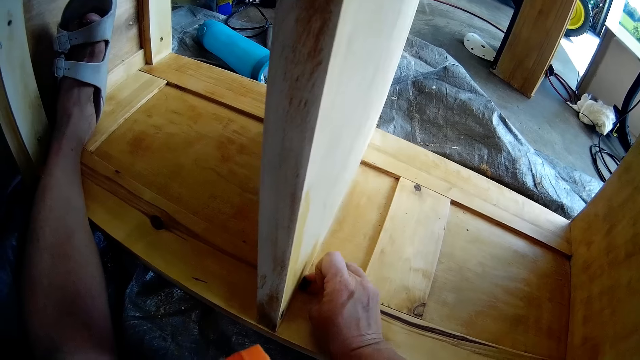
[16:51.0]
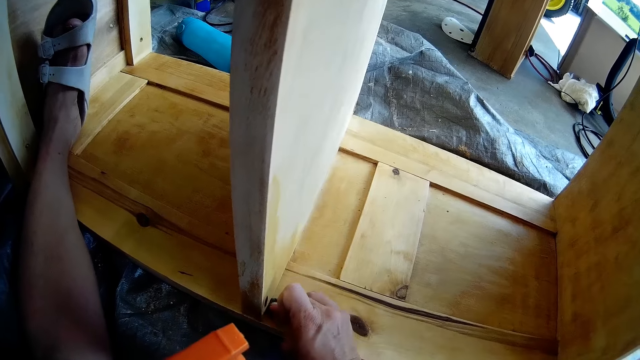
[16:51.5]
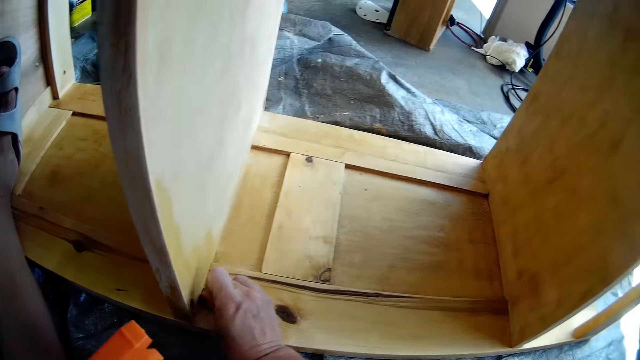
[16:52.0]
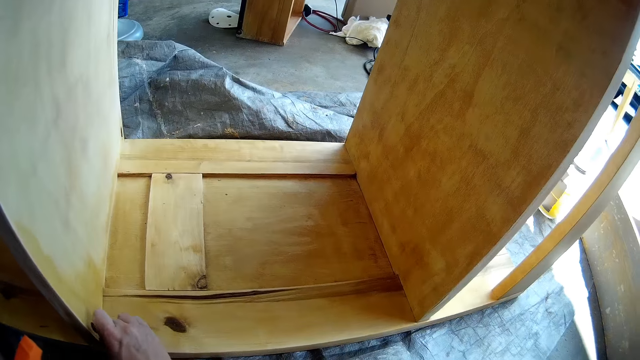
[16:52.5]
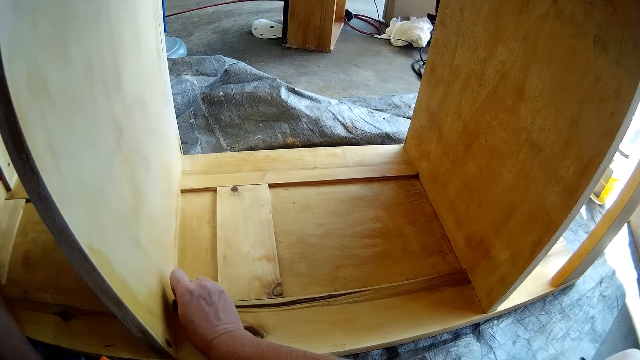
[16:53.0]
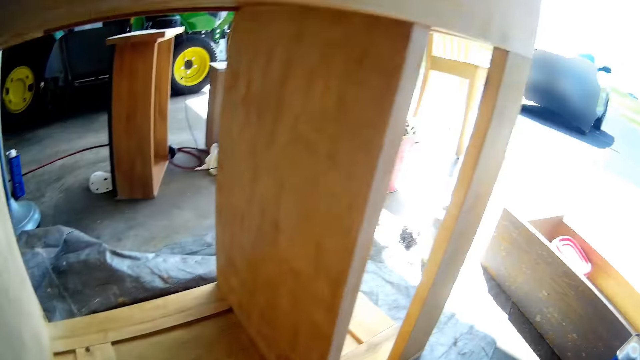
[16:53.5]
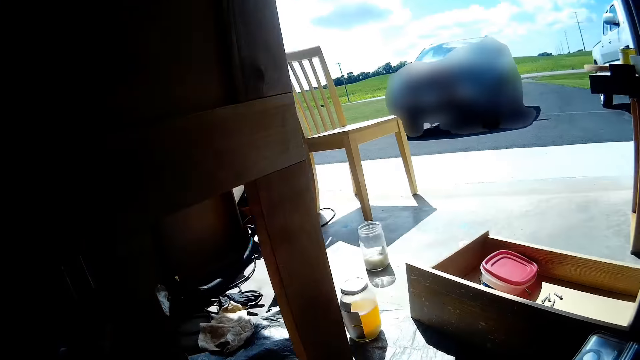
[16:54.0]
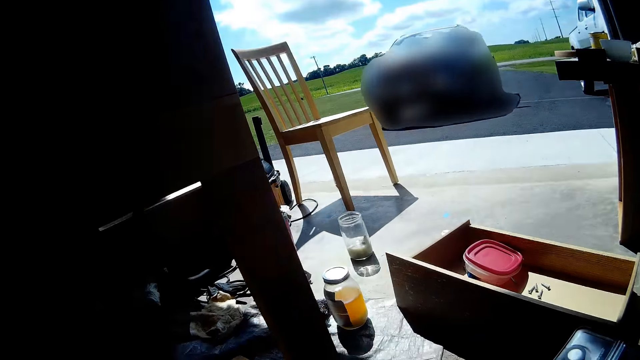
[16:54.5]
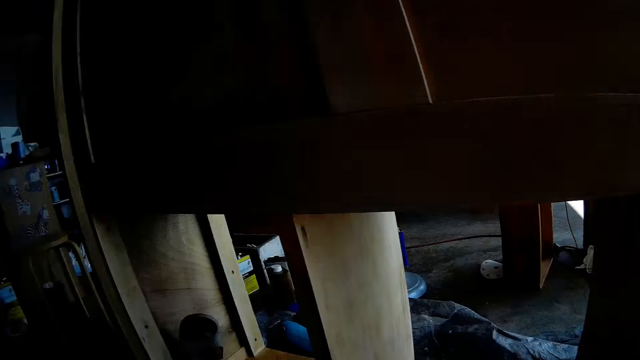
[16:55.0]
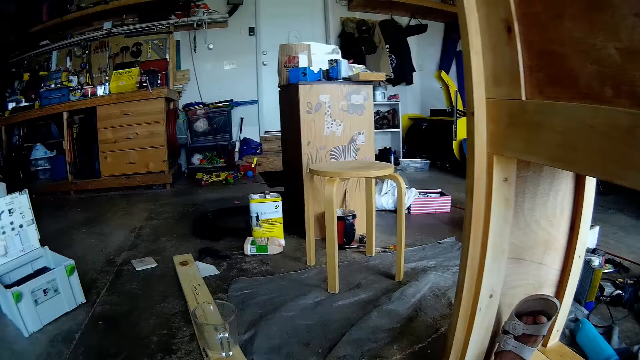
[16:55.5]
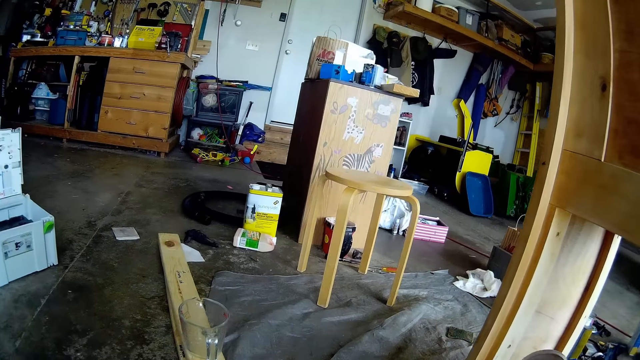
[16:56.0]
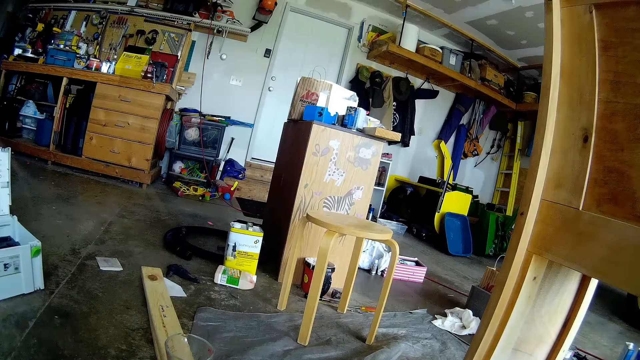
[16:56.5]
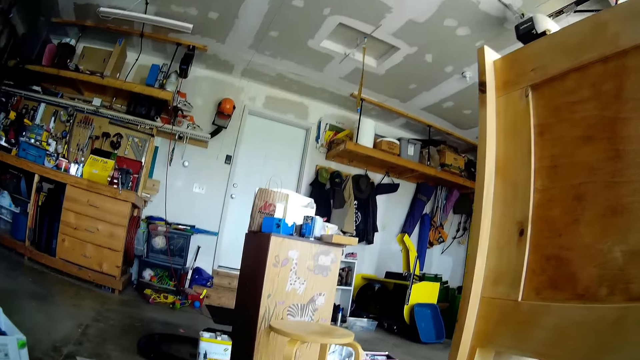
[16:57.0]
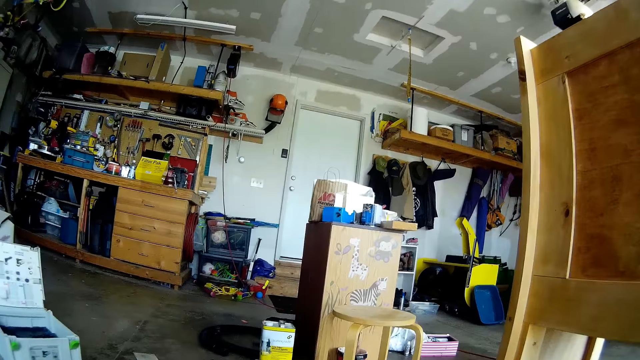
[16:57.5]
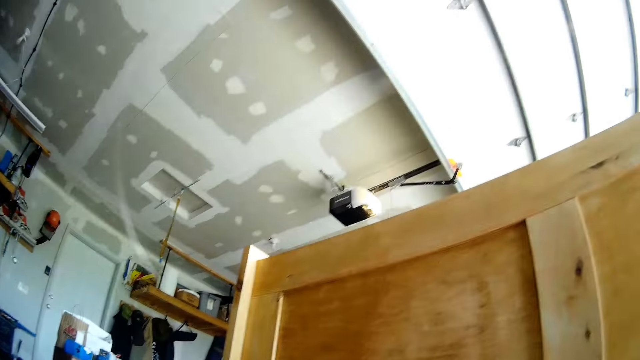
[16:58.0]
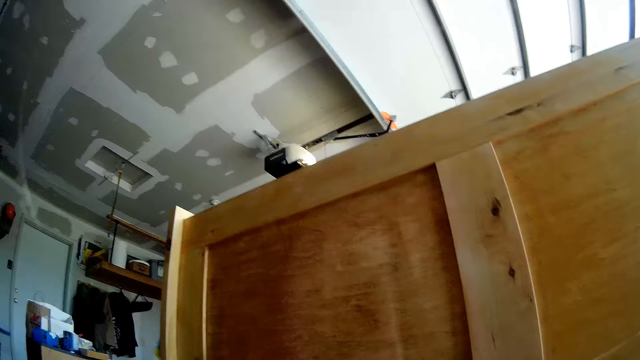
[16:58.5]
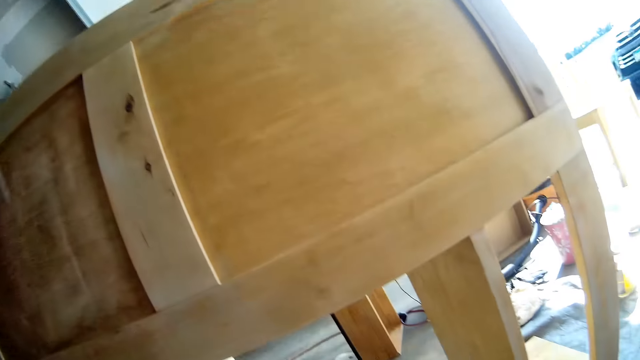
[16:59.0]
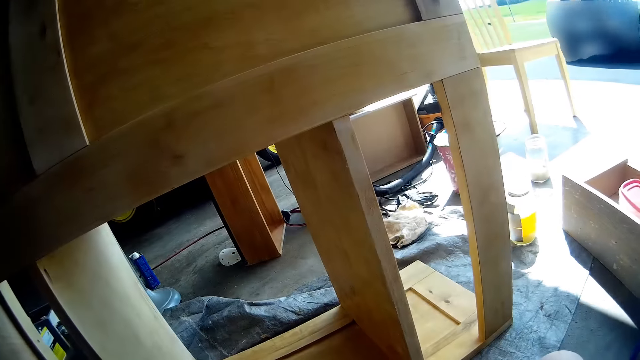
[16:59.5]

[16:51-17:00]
The camera wearer stares around.

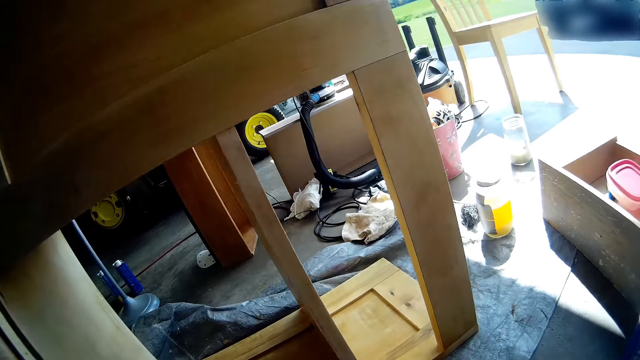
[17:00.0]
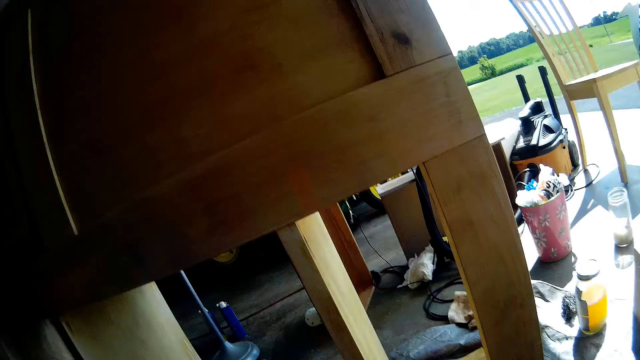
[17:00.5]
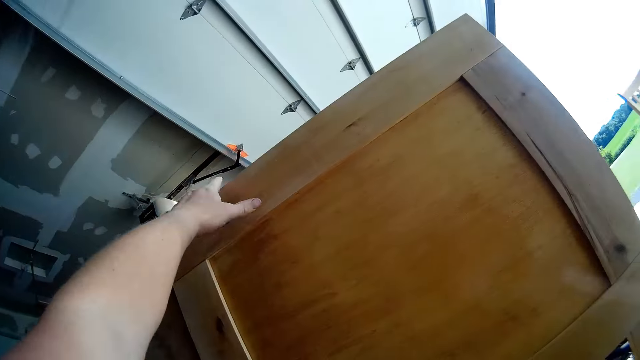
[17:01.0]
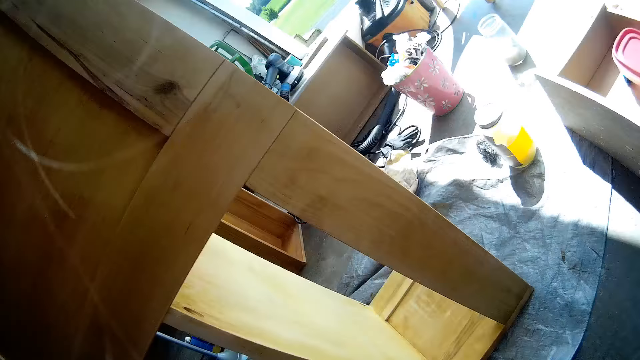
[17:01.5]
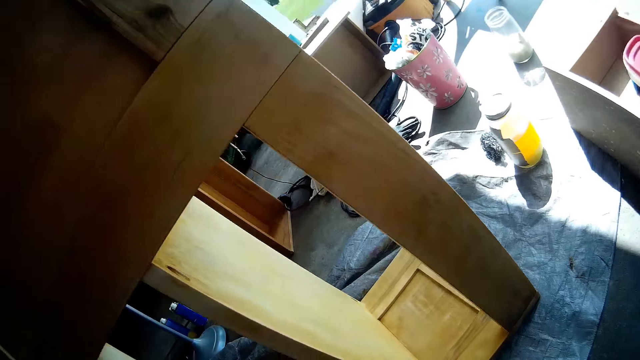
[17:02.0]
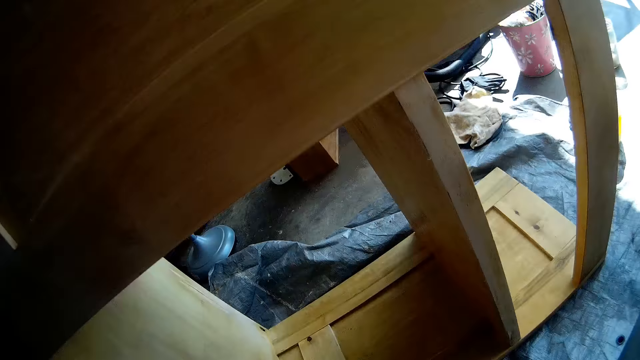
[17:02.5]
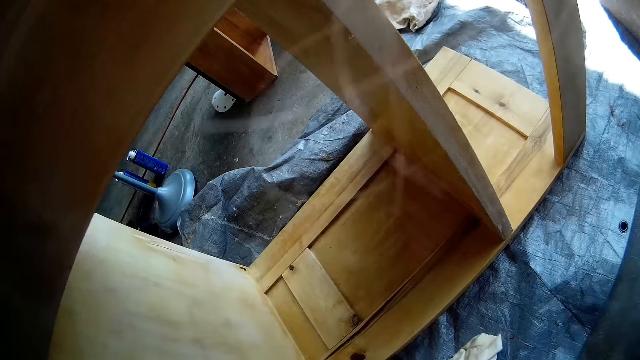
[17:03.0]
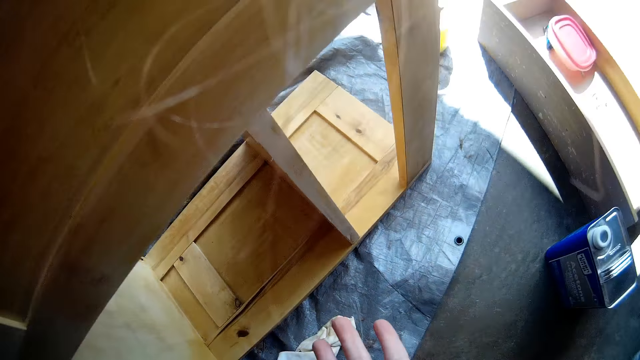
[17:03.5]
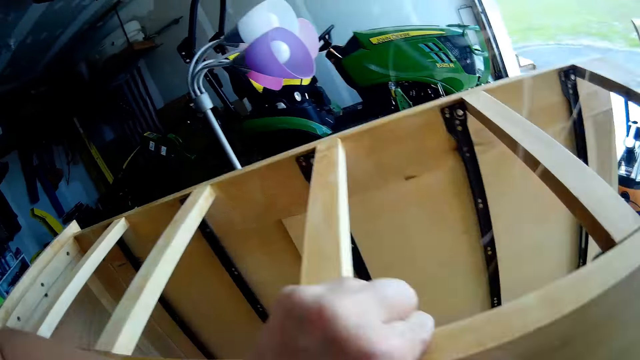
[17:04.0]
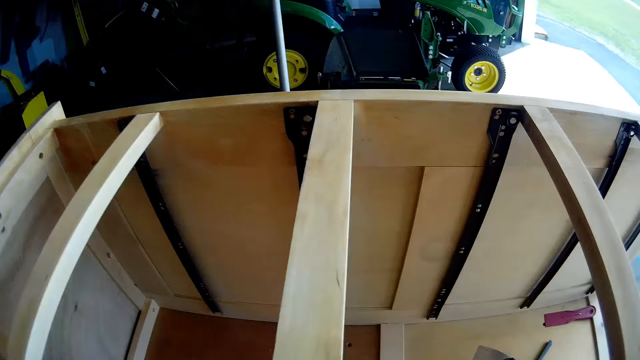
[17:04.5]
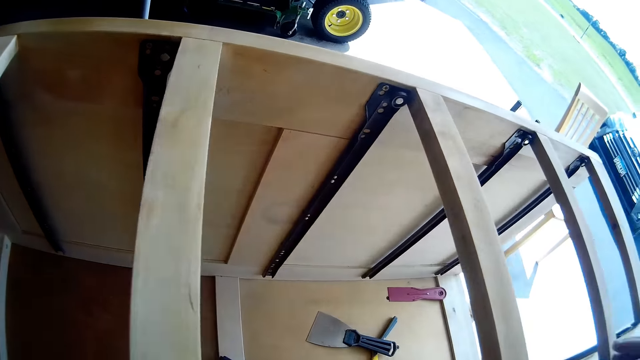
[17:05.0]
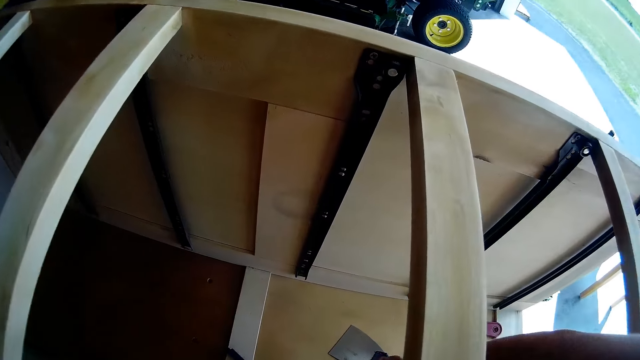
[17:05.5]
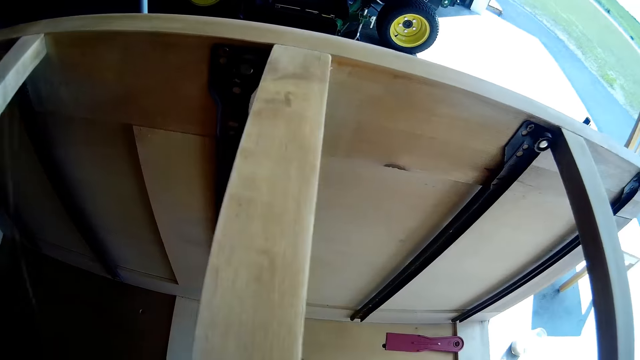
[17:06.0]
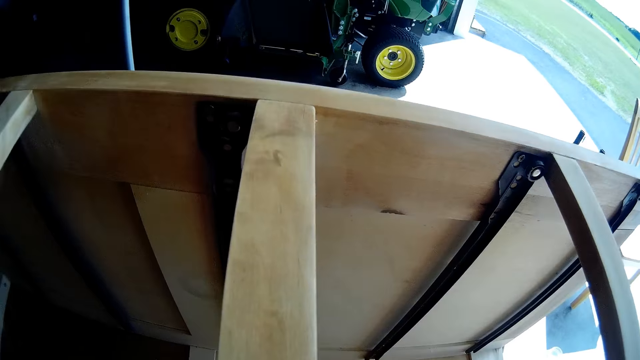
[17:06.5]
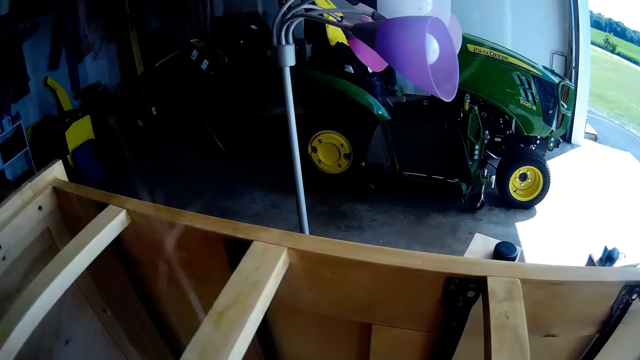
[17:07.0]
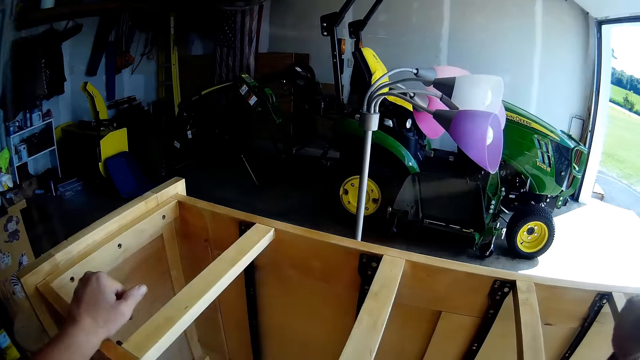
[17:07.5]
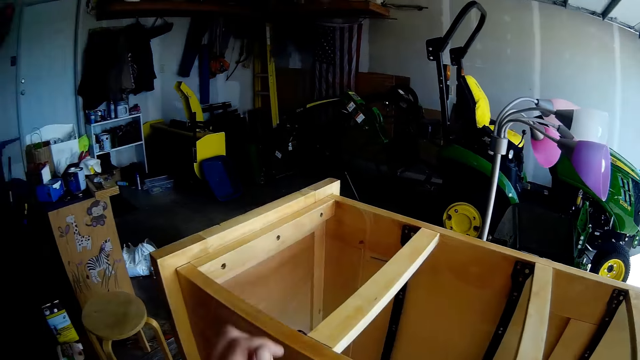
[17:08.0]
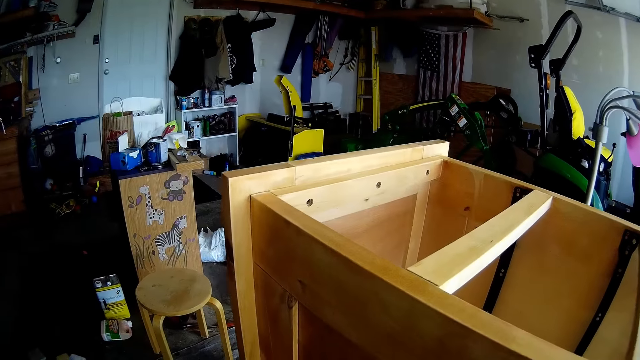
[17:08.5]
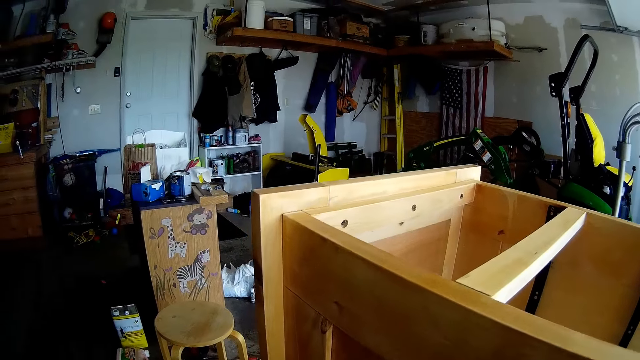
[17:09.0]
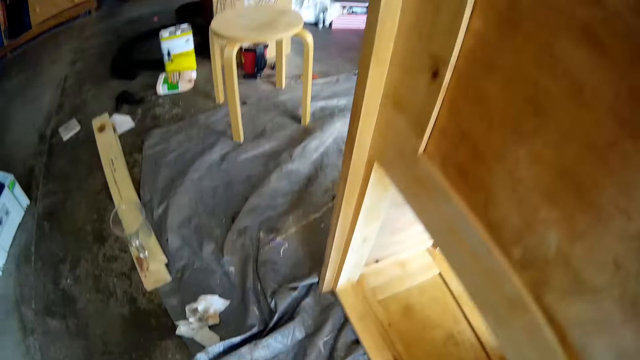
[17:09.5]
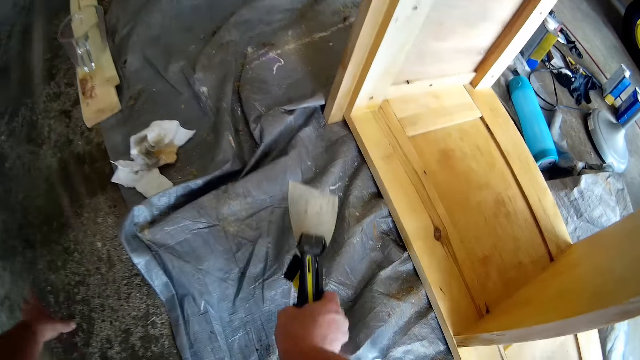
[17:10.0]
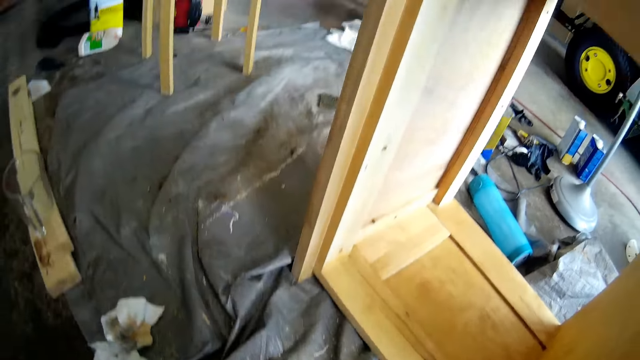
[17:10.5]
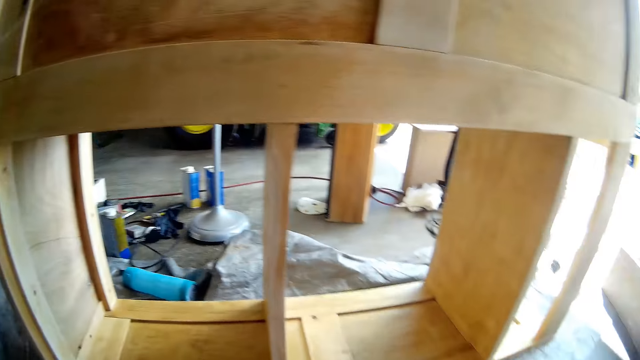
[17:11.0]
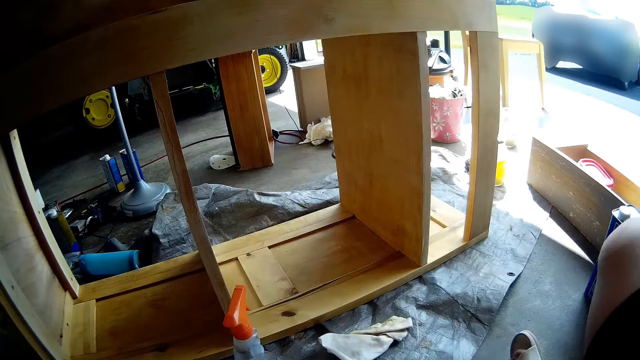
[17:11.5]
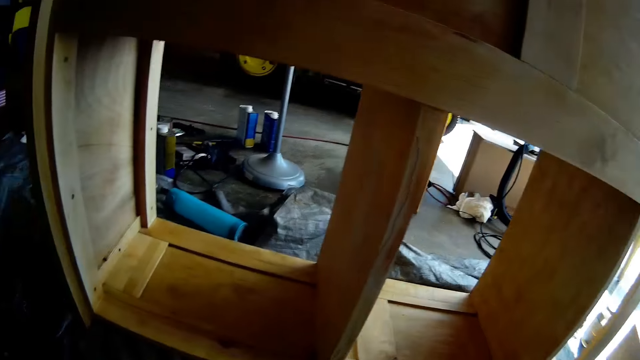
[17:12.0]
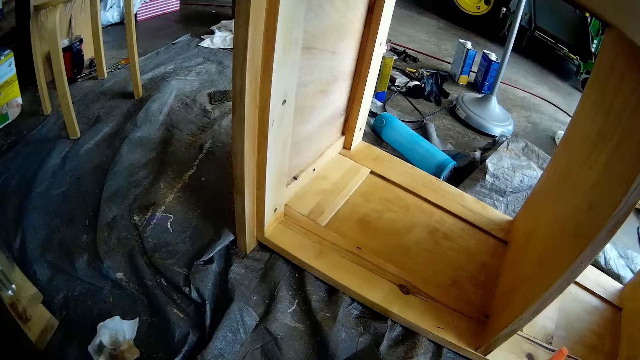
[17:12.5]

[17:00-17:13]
The camera wearer touches a wood. He holds the shelf with his left hand. He stands up. He picks up a scraper or trowel in the shelf with his right hand. He puts down the trowel. He touches the floor with the scraper in his right hand.
